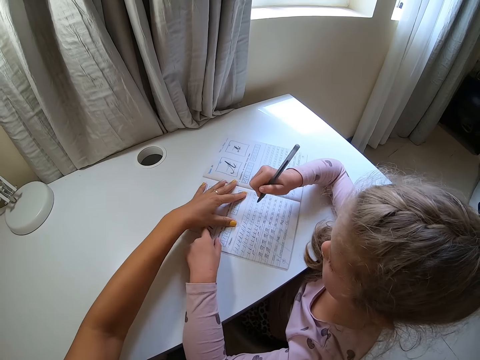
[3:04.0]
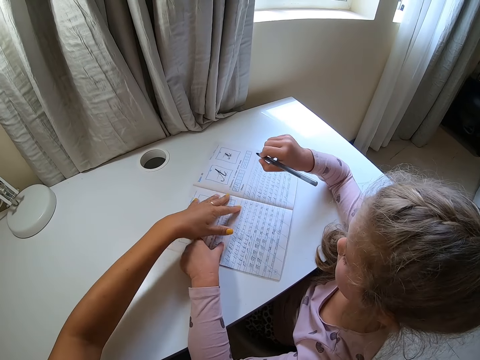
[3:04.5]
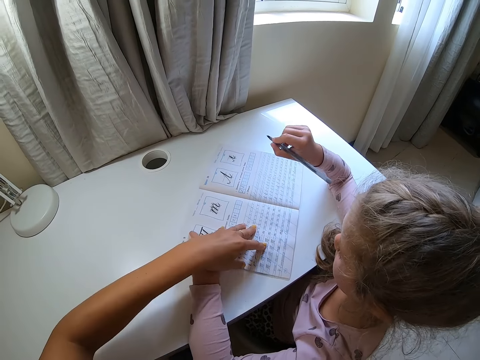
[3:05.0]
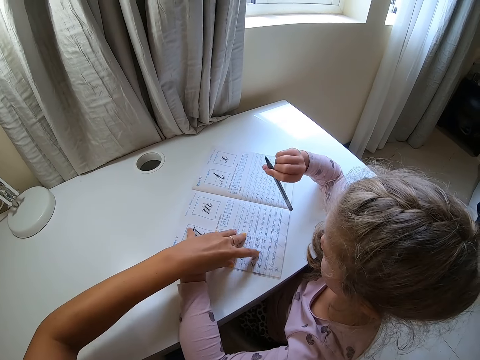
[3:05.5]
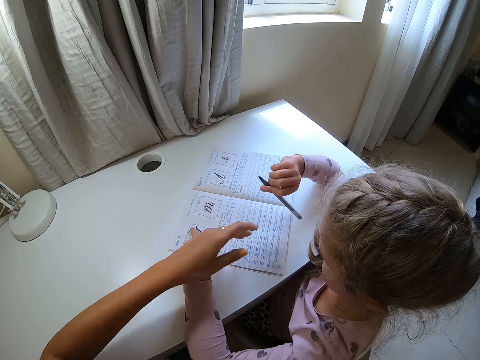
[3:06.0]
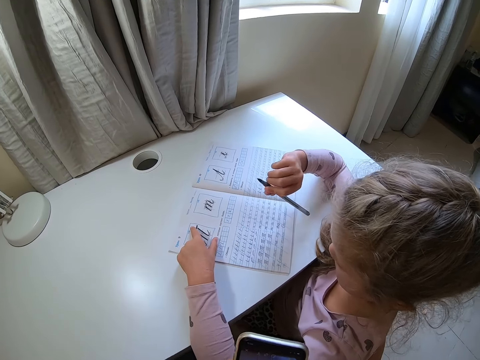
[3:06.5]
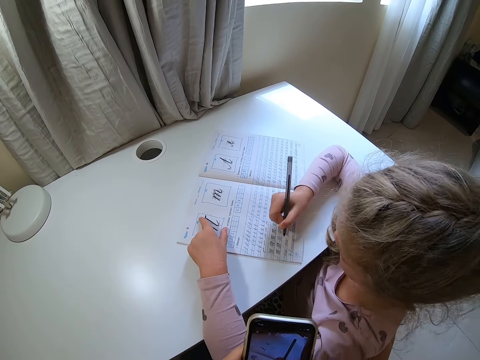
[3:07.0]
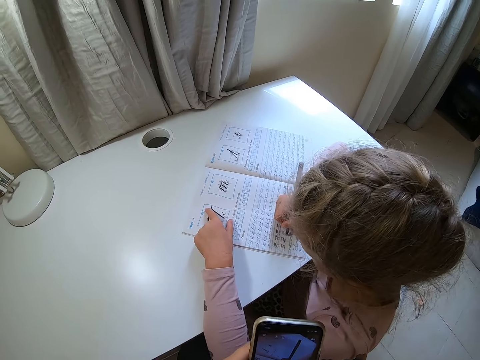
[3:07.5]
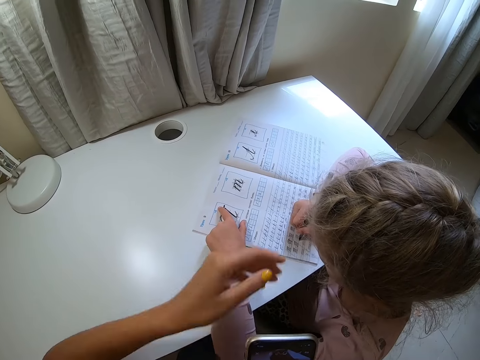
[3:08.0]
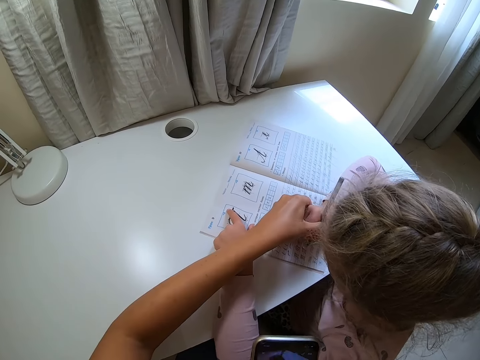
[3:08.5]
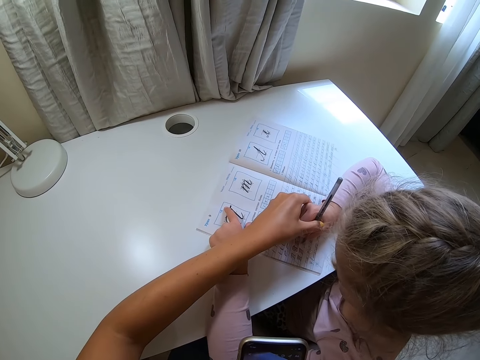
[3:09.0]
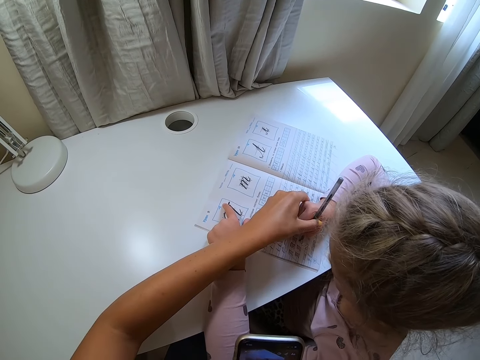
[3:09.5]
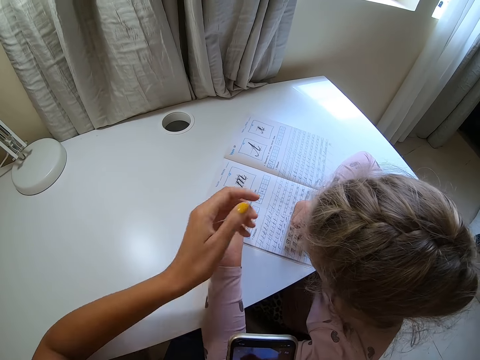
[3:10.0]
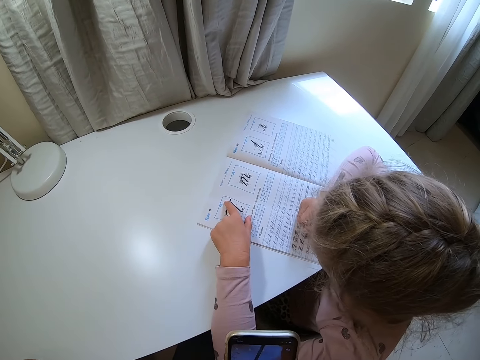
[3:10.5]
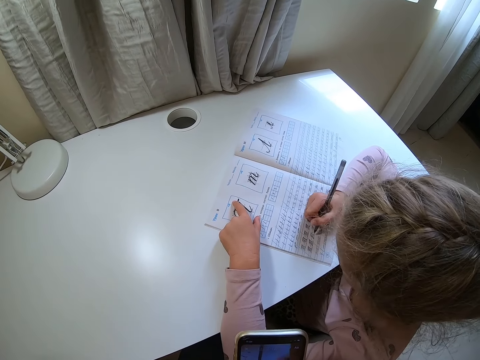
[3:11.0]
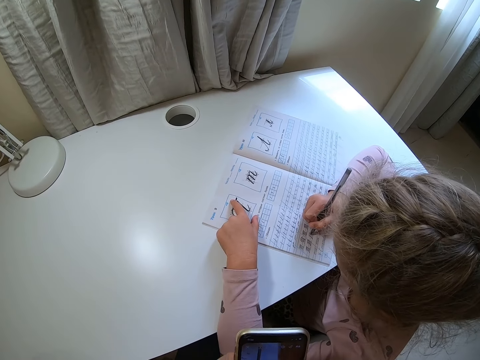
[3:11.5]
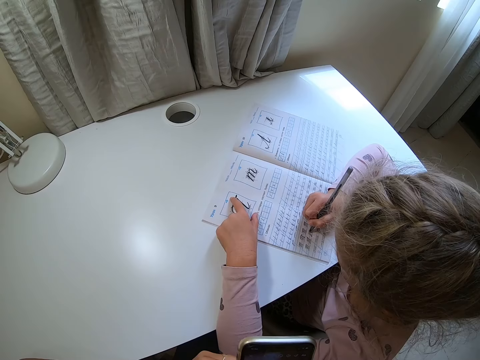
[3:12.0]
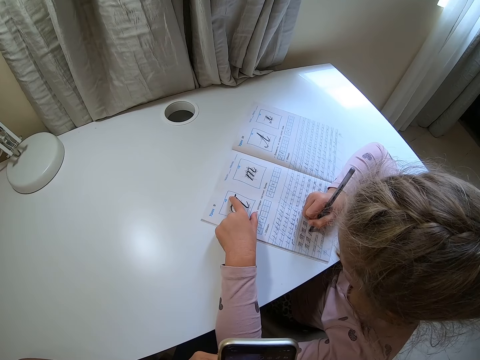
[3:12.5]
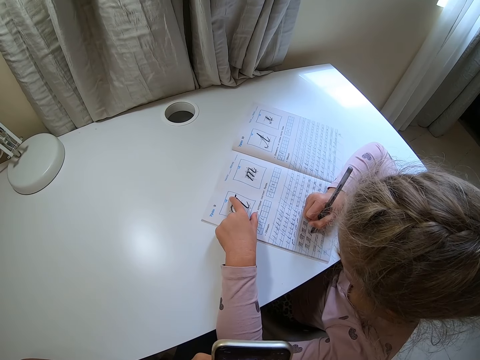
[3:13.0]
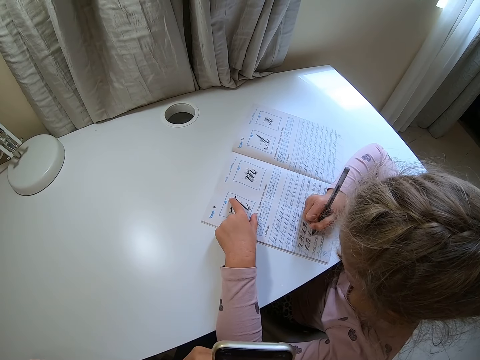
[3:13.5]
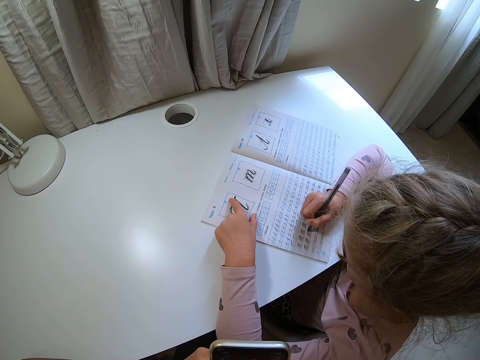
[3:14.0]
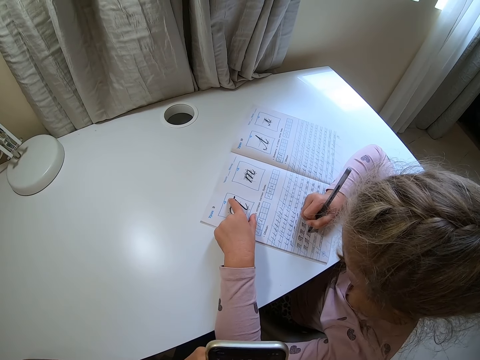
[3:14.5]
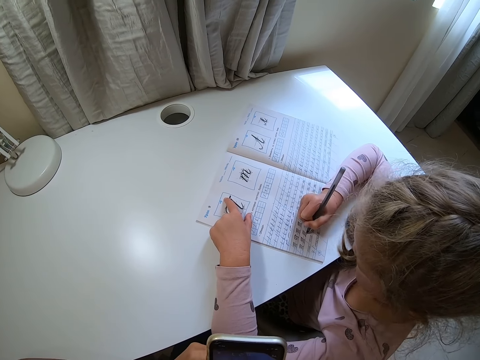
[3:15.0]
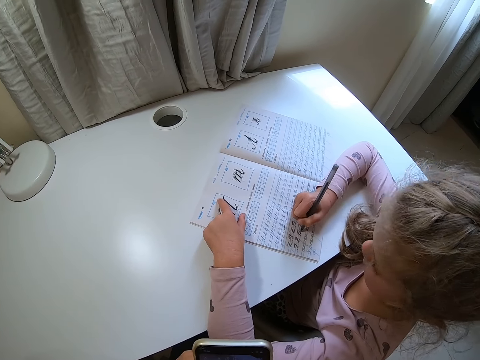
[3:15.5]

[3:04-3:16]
A child lifts a pen. The camera wearer touches the book. They hold the book. They point at the book. They move their hand away. The child writes on the book. The camera wearer holds the child's hand. They touch the child's hand. They move their hand away.

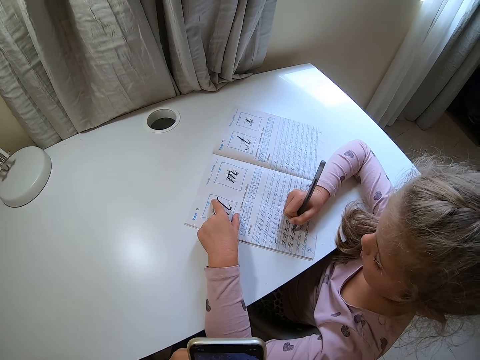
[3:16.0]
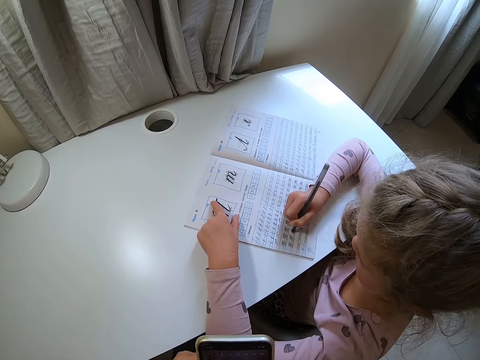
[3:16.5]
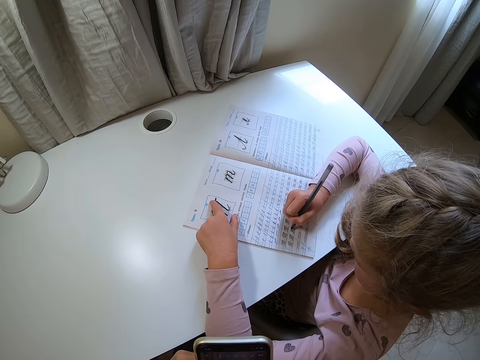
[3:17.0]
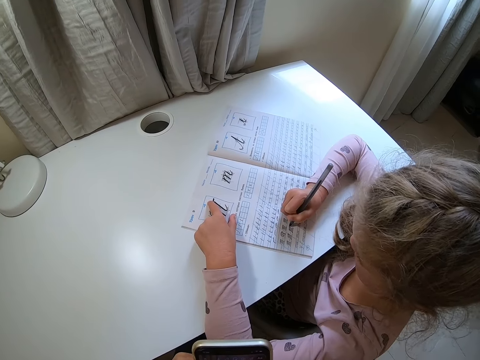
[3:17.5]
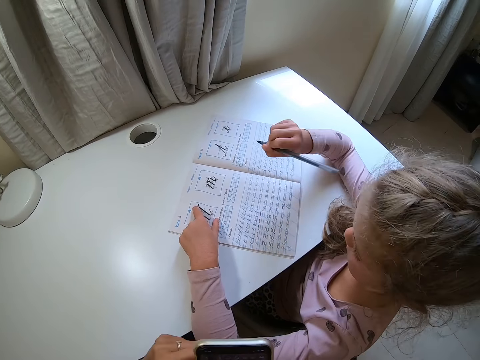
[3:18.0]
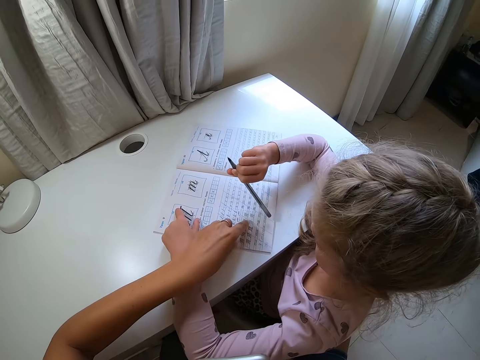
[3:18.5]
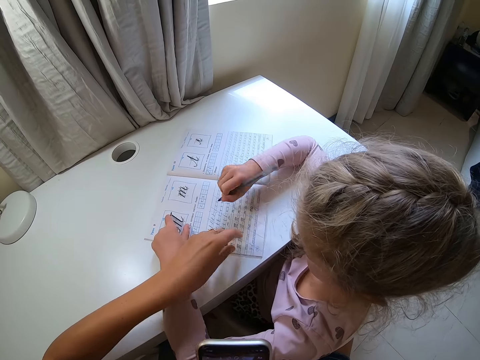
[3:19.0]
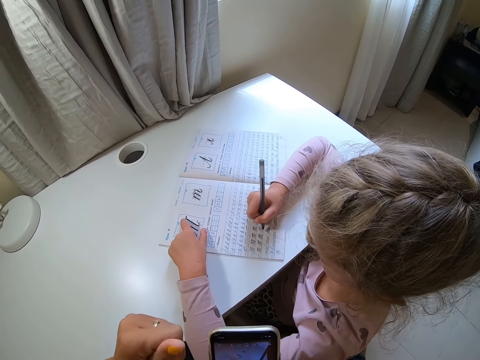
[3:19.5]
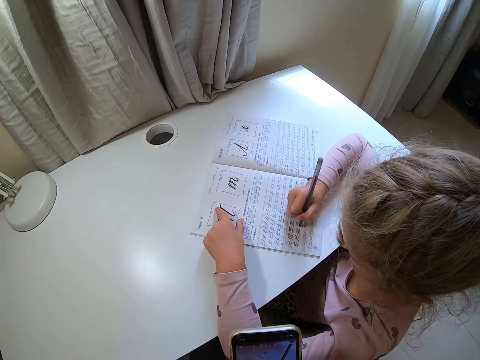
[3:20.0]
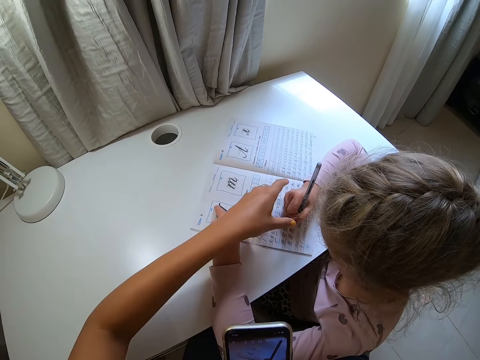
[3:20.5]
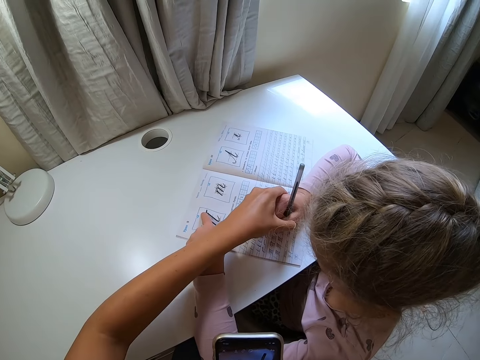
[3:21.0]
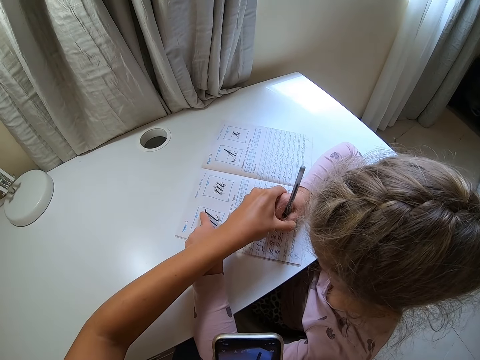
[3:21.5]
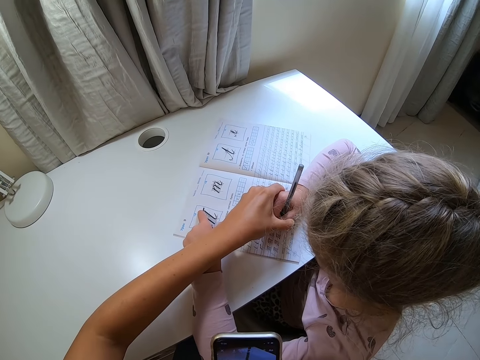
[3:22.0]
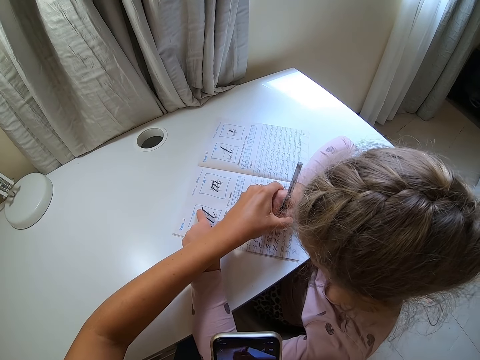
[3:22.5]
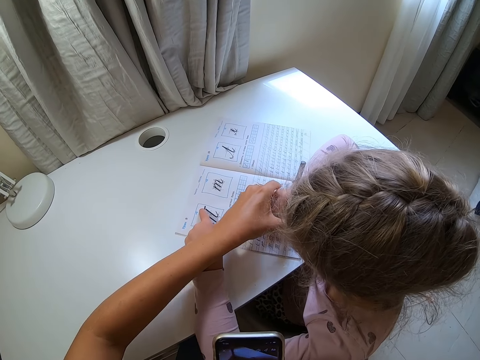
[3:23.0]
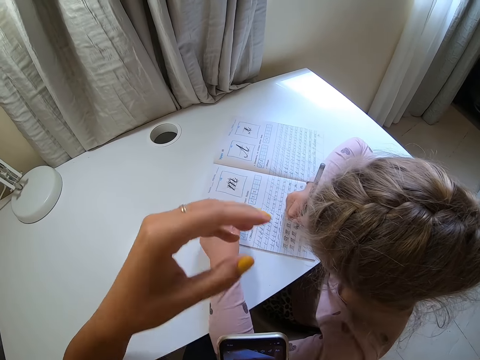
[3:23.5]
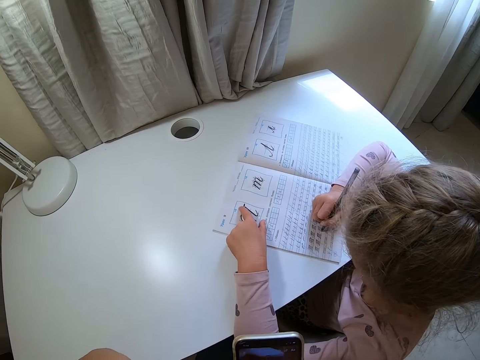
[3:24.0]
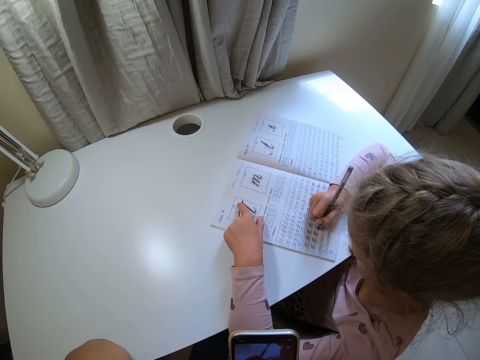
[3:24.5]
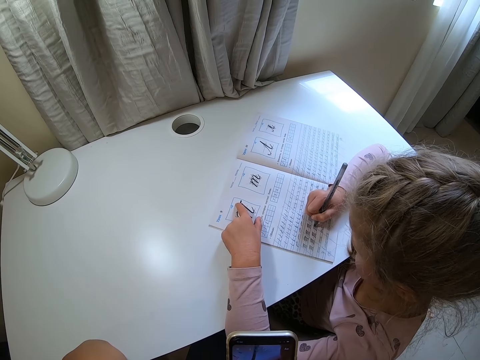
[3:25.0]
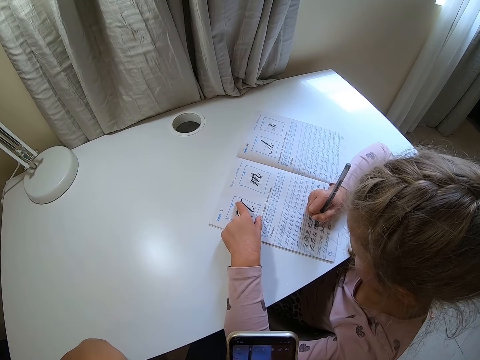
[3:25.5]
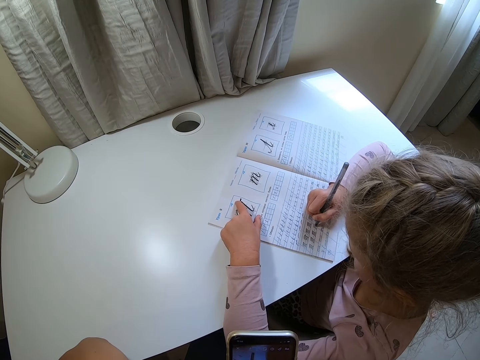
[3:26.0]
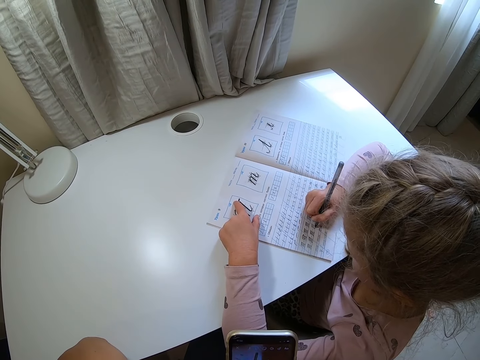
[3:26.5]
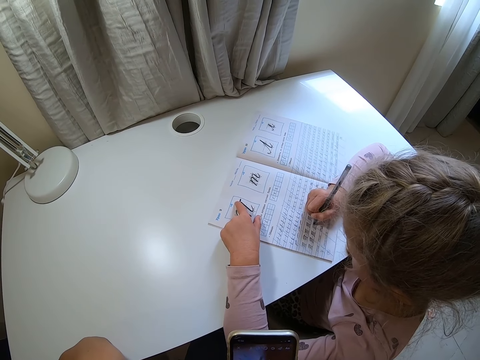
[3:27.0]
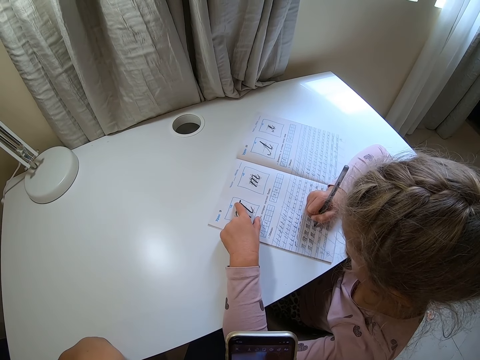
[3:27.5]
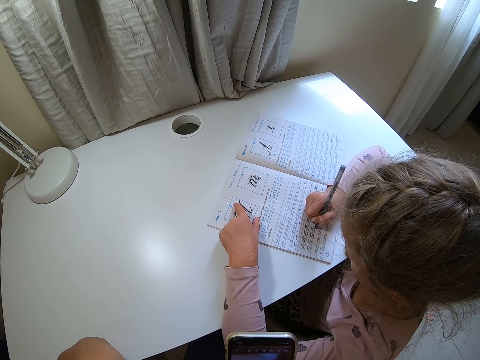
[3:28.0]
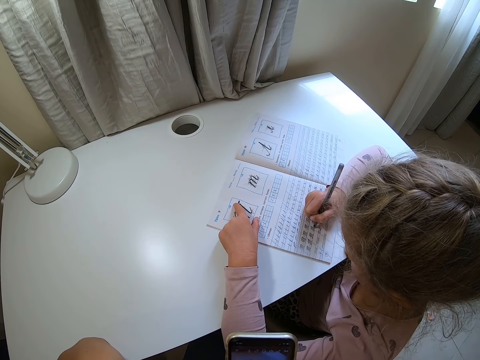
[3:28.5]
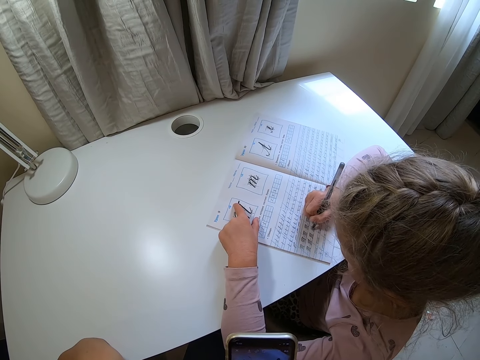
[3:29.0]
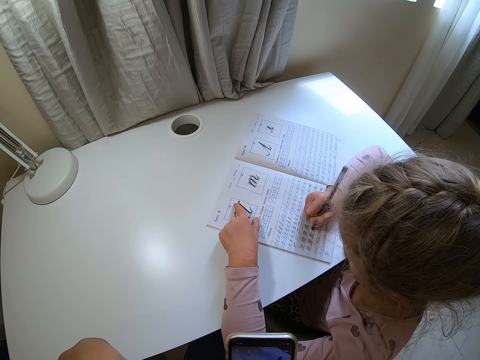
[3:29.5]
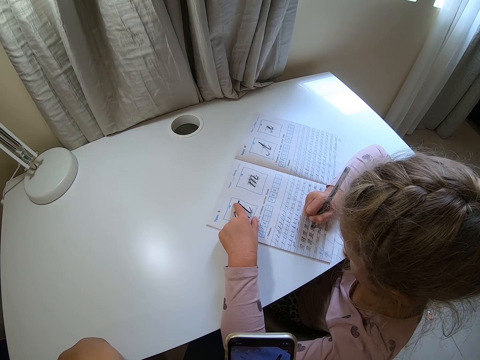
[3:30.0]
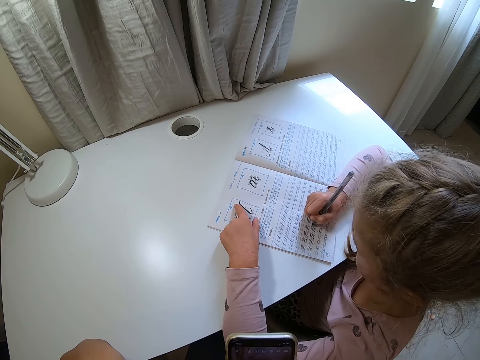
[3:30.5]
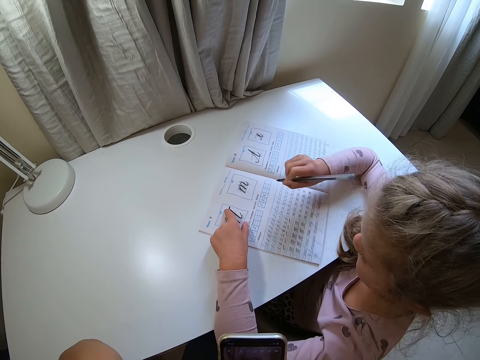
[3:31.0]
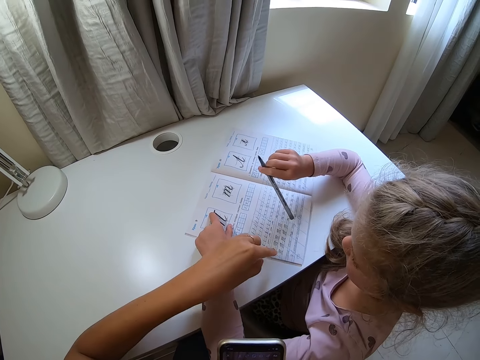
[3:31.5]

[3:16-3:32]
A child lifts a pen. The camera wearer points at a book. The child writes on the book. The camera wearer holds the child's hand. They move their hand away.
